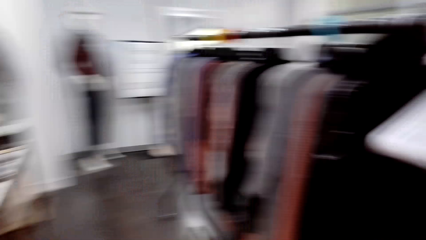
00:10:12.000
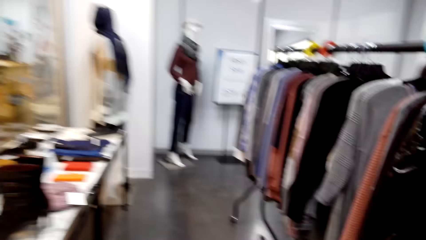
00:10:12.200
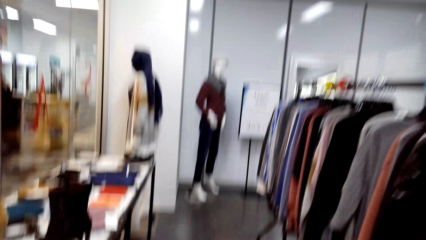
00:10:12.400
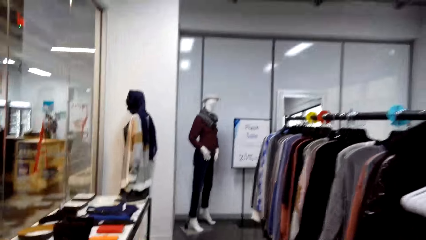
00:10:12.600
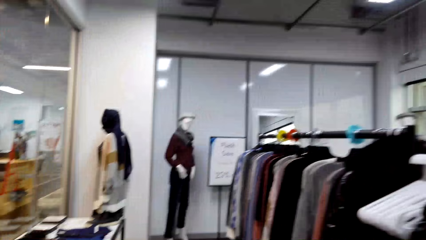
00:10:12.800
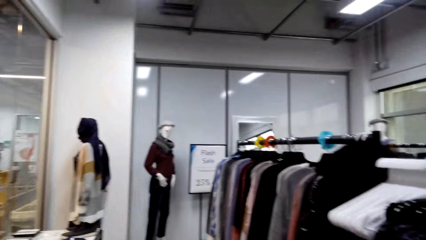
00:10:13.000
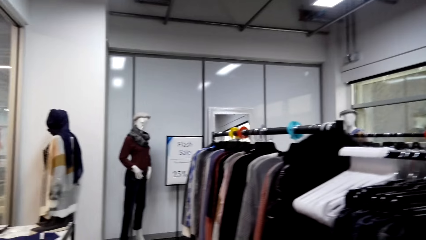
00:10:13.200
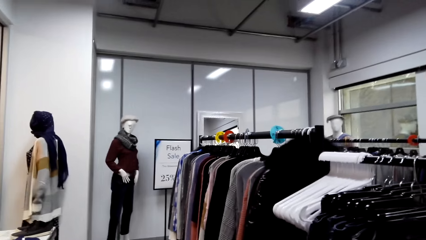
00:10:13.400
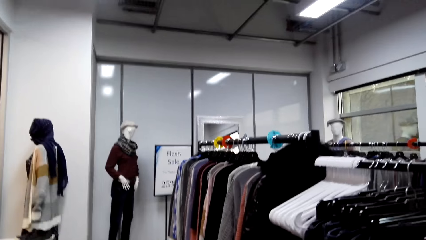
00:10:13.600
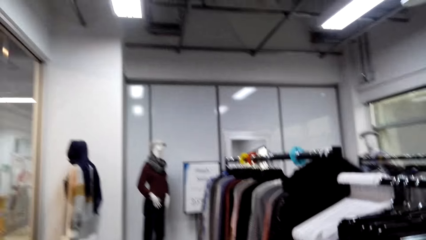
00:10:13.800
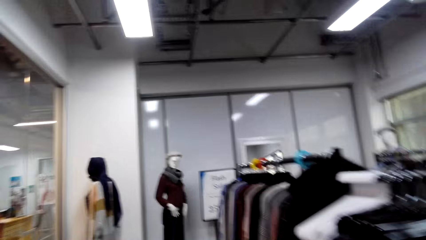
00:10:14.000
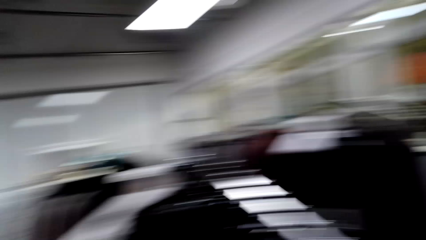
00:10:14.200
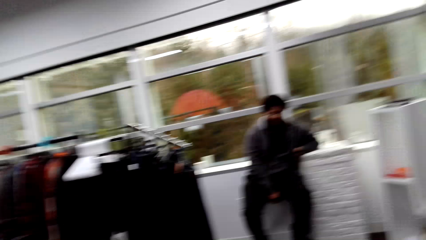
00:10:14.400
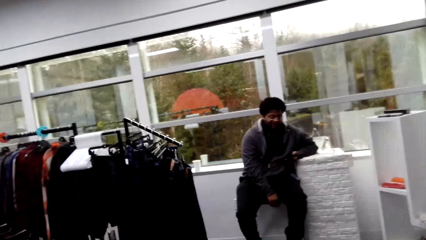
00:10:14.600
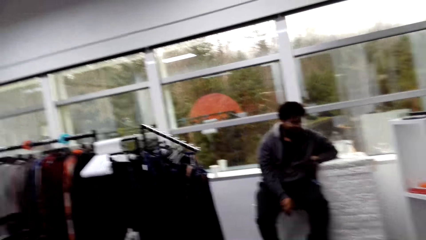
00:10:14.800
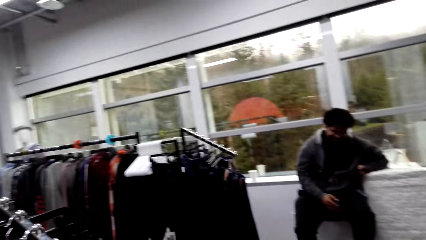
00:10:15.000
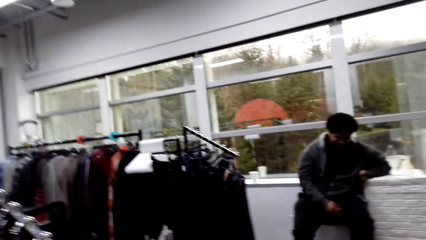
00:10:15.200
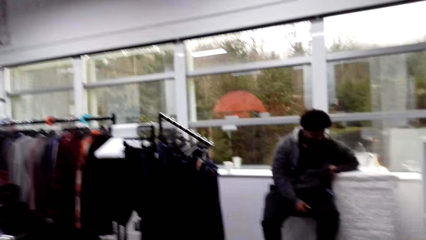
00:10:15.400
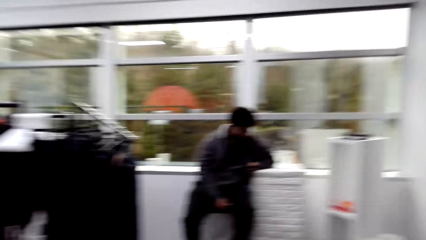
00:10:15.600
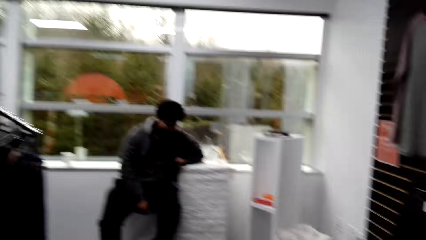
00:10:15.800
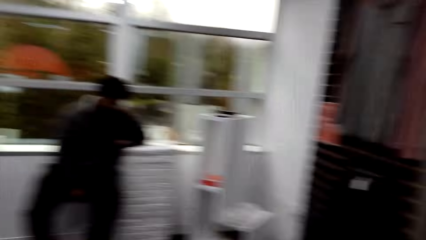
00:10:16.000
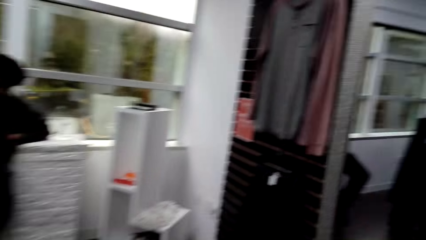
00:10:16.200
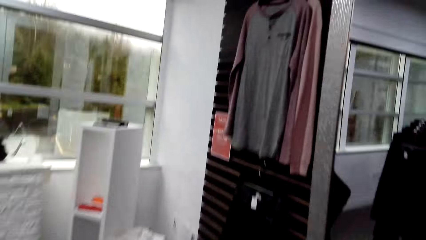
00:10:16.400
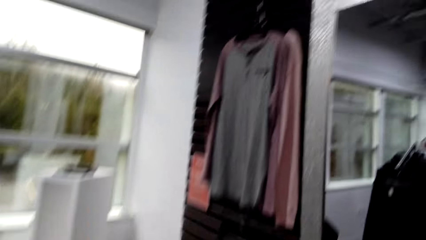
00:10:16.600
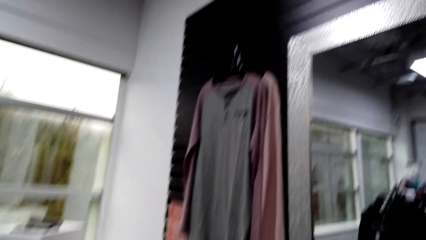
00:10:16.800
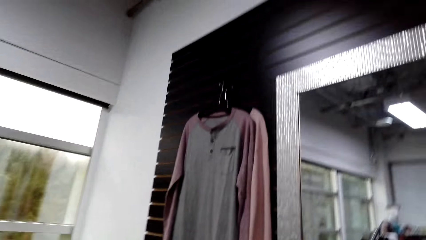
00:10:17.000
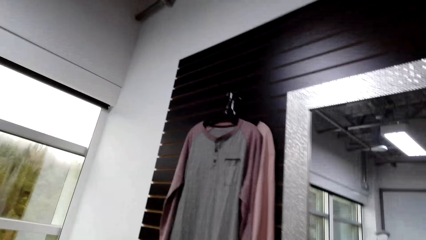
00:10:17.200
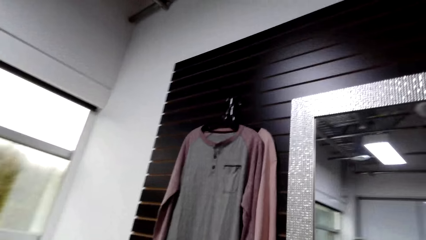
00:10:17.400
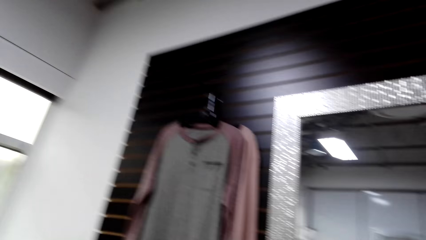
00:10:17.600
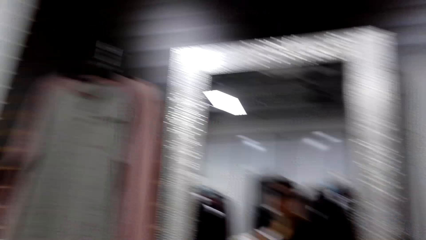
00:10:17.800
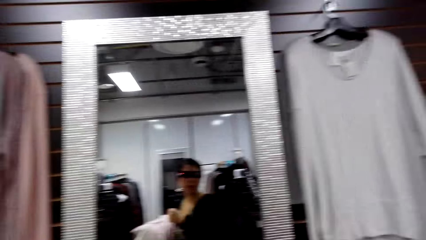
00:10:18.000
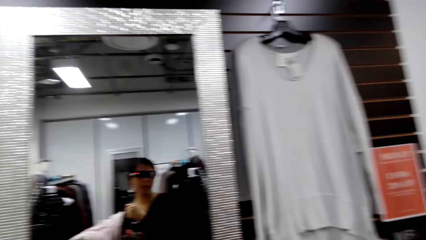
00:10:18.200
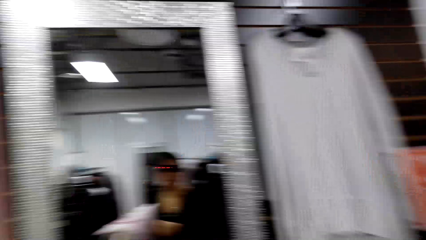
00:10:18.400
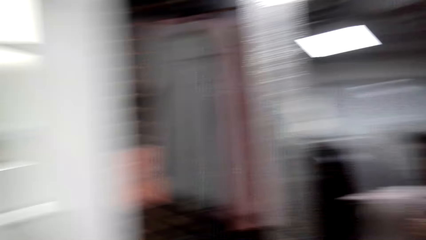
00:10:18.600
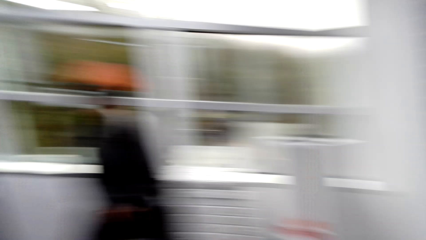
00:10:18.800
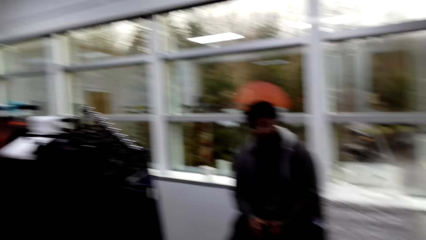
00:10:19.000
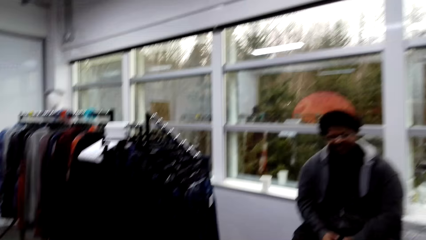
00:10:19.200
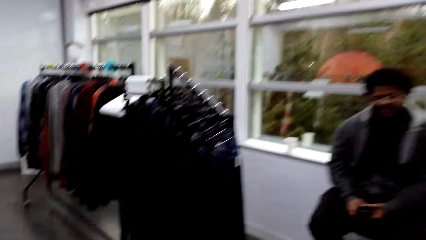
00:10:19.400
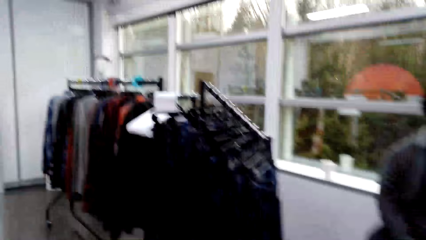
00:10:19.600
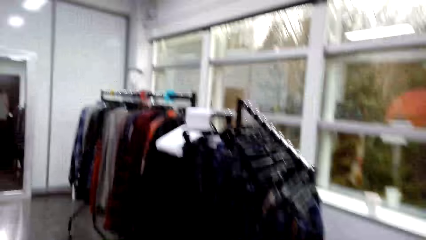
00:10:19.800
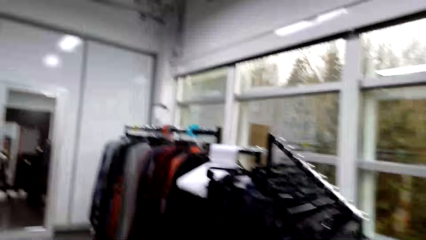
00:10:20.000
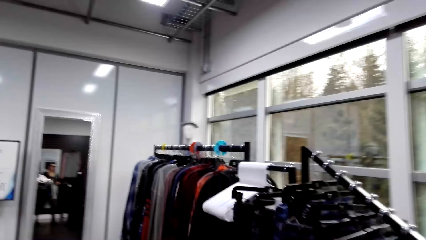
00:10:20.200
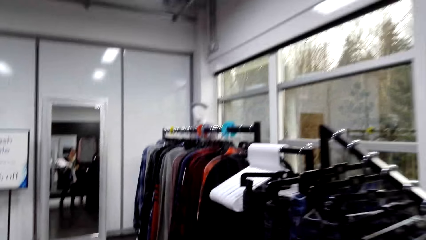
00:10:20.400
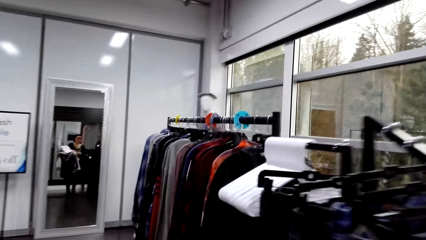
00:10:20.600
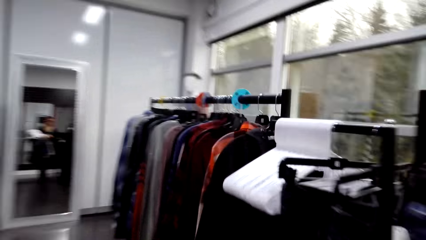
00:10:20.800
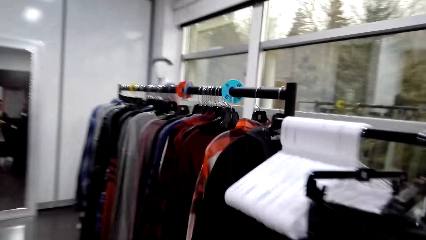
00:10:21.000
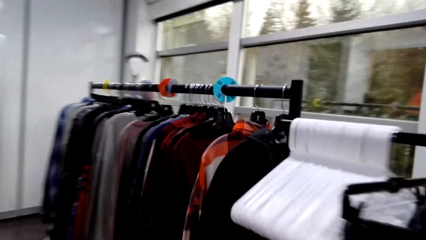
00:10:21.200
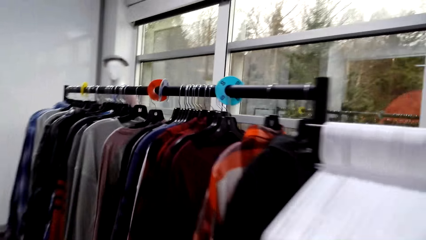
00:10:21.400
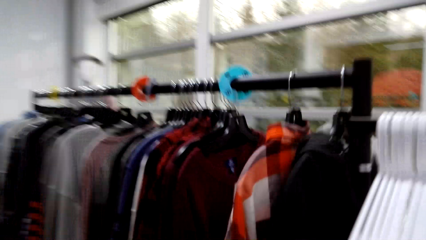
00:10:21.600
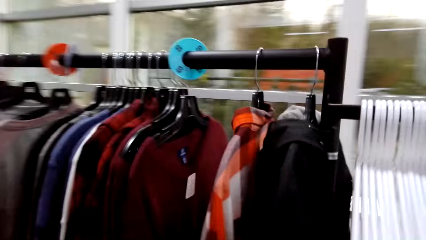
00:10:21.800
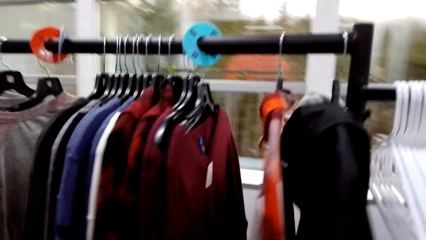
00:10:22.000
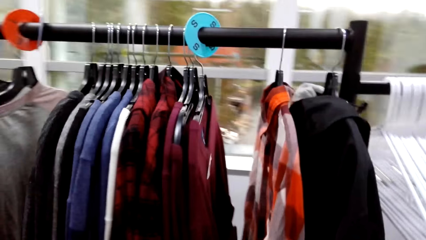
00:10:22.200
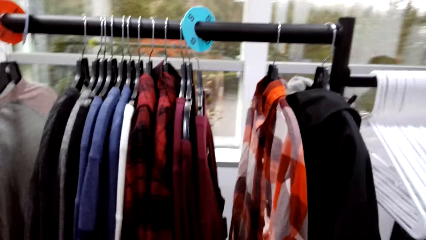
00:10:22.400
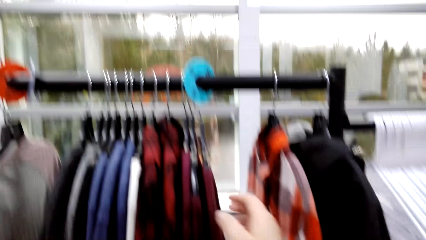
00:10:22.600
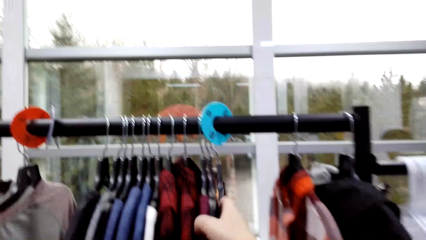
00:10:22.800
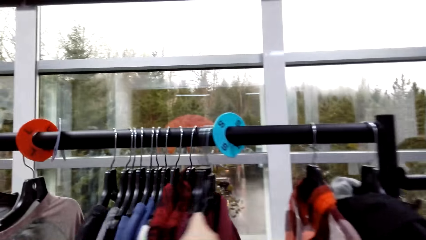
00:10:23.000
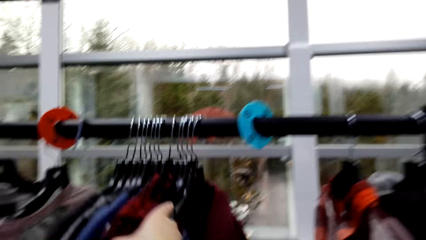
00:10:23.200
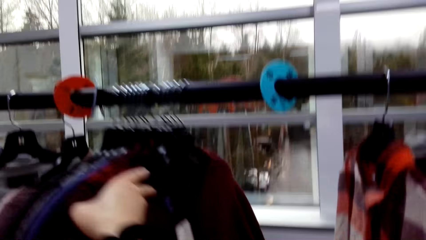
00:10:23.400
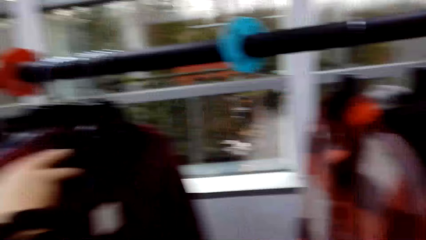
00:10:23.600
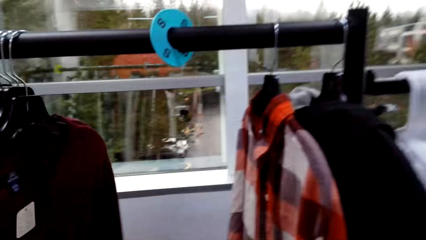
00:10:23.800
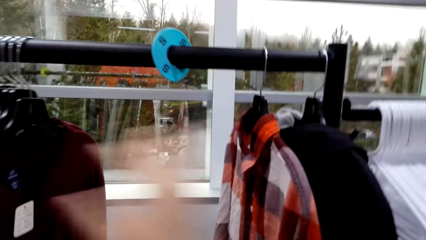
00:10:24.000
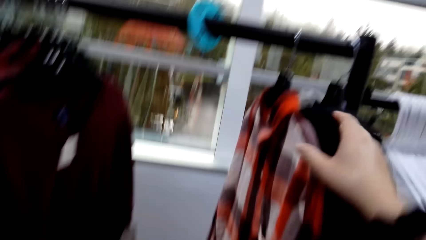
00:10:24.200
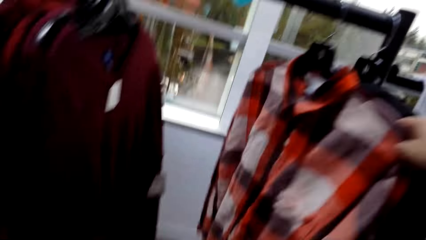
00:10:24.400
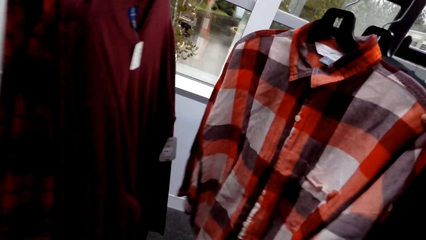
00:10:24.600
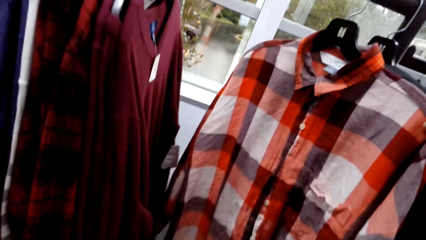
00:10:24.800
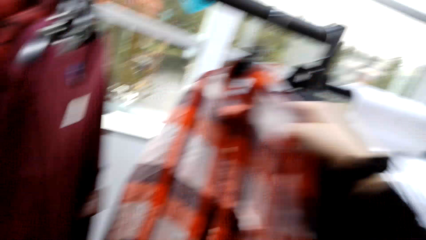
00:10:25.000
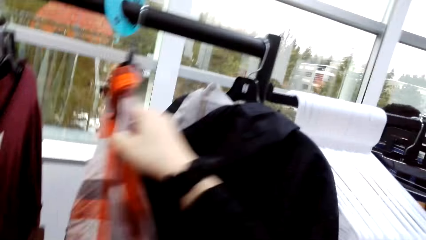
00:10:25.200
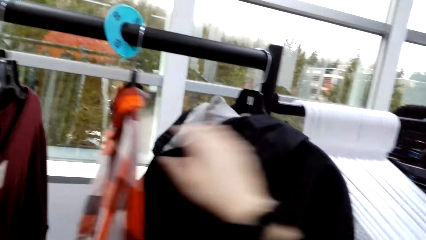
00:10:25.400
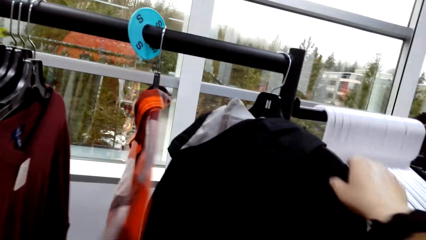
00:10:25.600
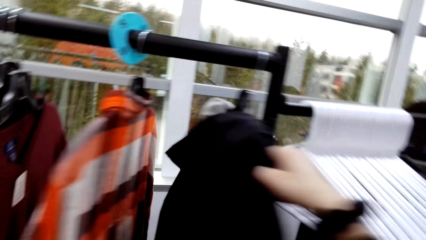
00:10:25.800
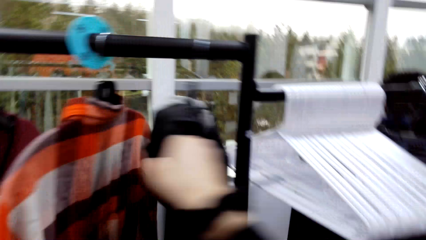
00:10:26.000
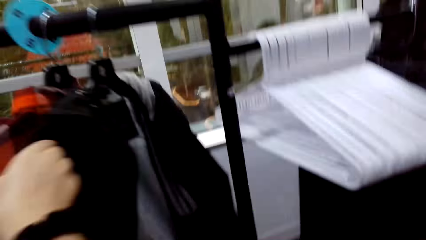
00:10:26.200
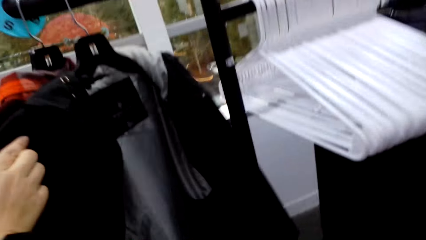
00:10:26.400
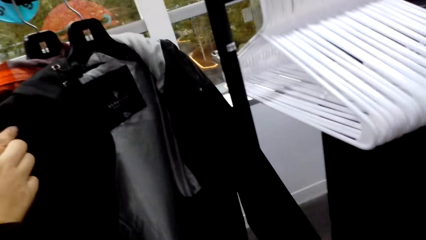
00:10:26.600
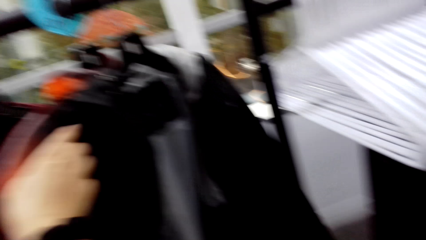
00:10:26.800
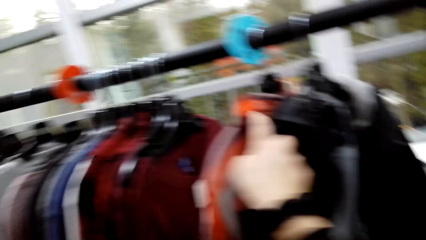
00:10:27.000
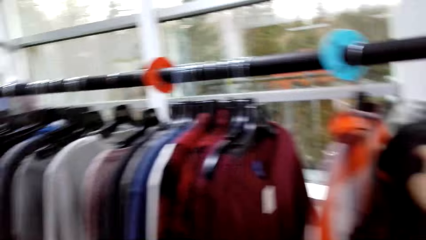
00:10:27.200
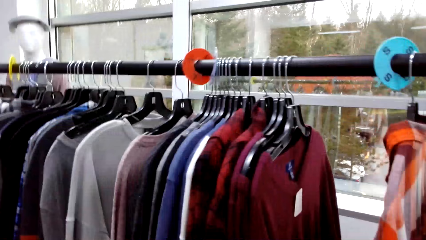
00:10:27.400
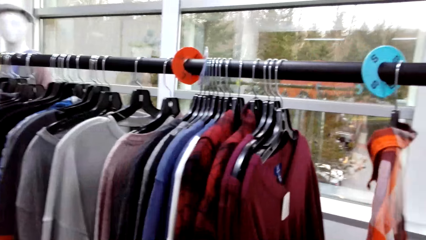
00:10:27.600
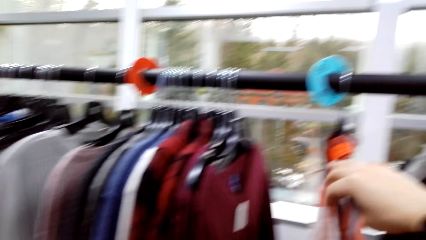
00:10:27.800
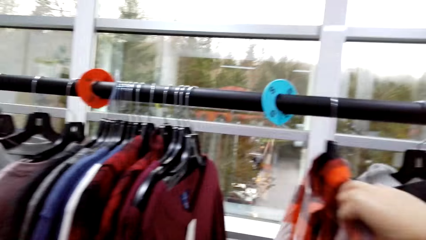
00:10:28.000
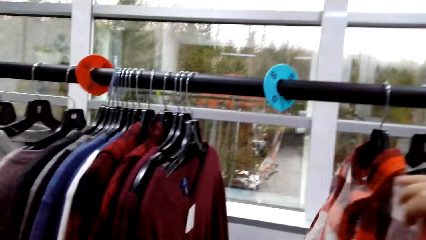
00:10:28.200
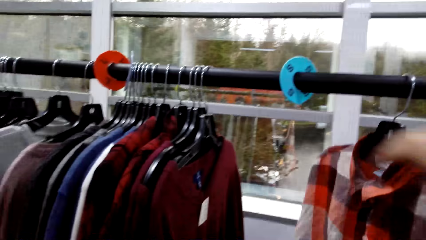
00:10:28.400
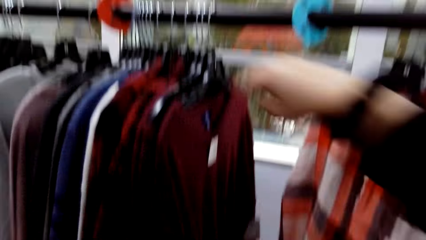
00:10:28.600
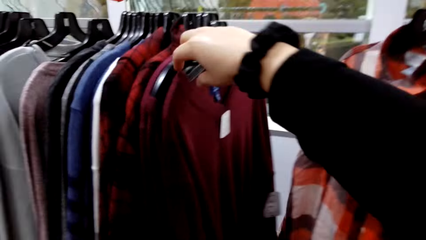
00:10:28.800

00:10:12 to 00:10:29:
The camera wearer looks around. They walk in the room. They look around. A man talks to the camera wearer. The camera wearer walks in the room. They look at the mirror. They walk in the room. They push clothes on the rack. They push clothes.
